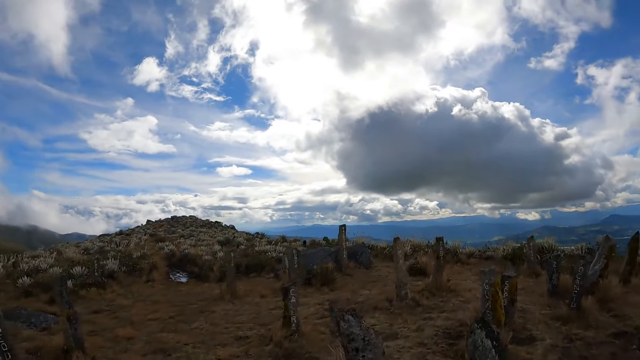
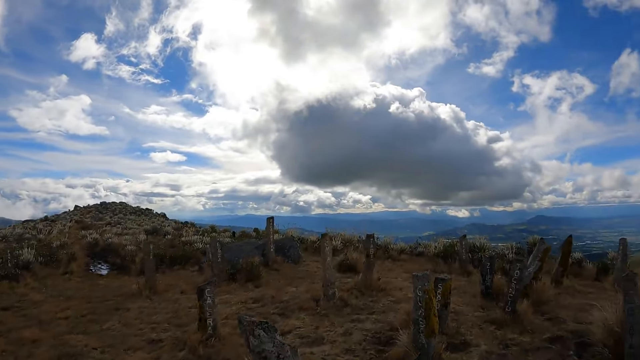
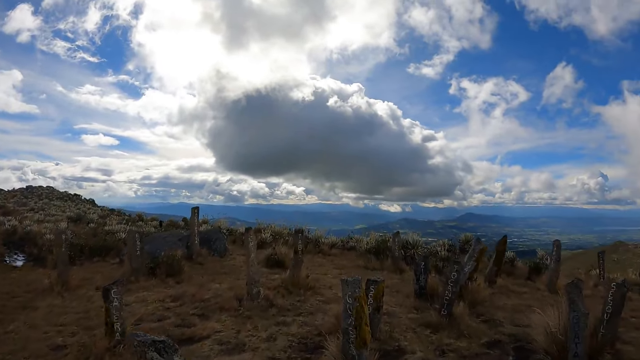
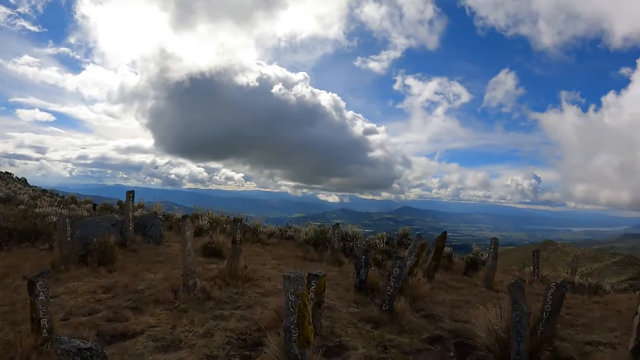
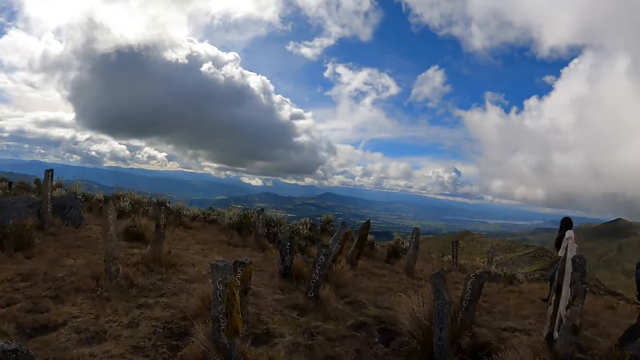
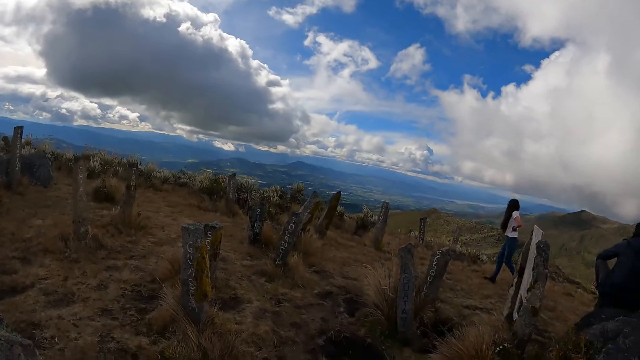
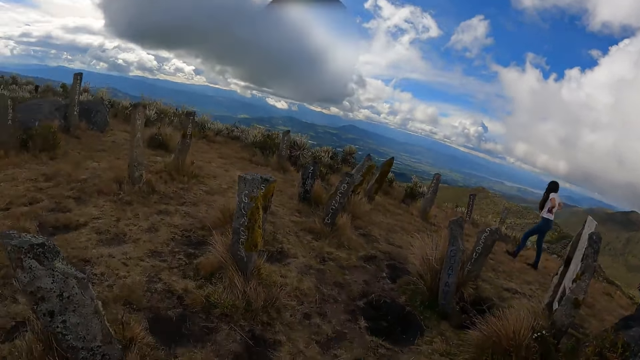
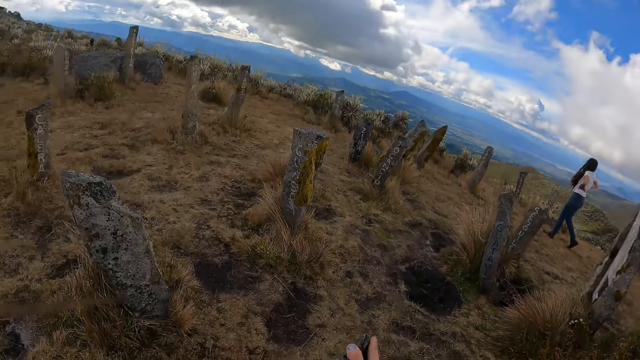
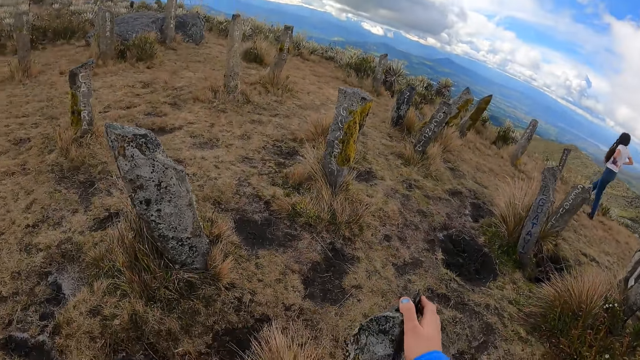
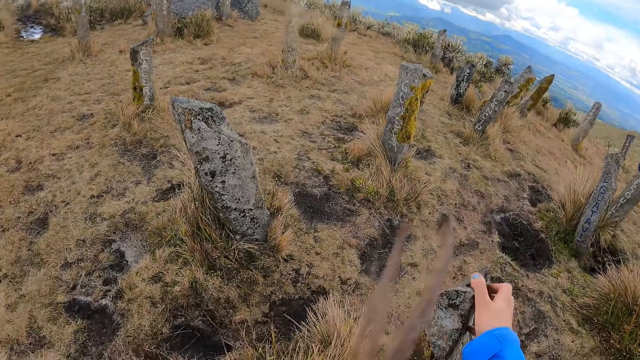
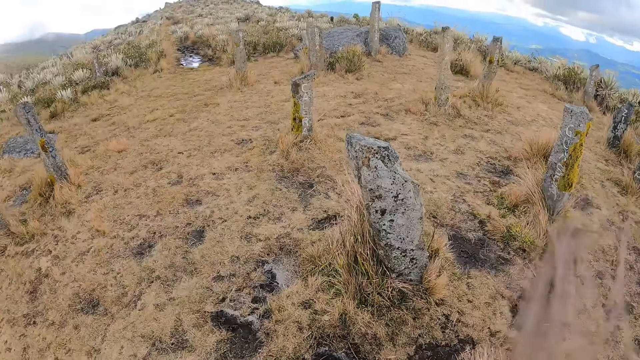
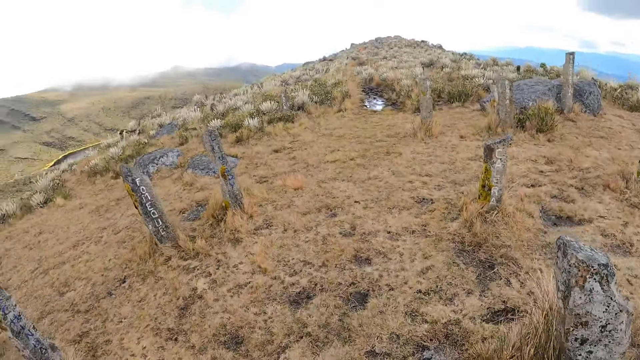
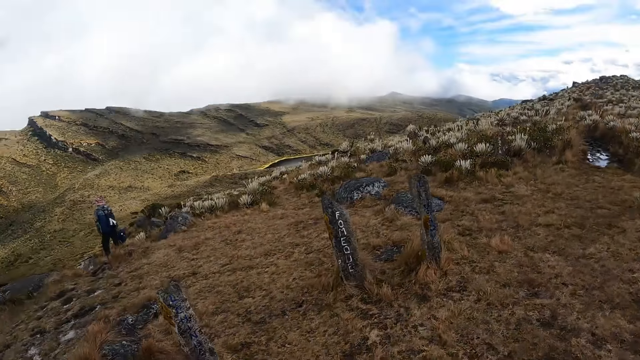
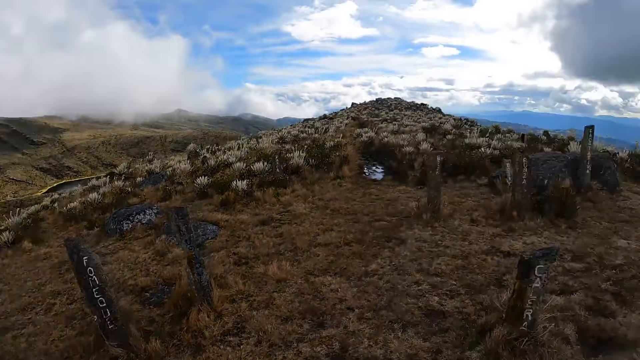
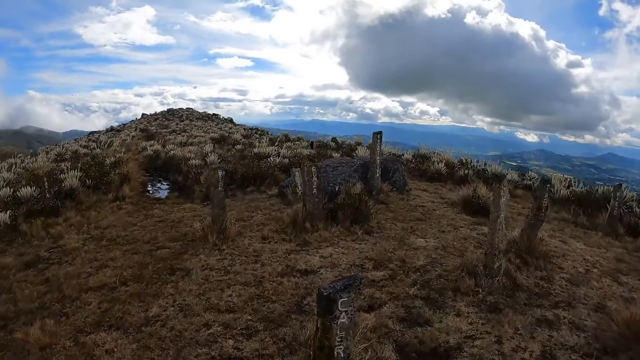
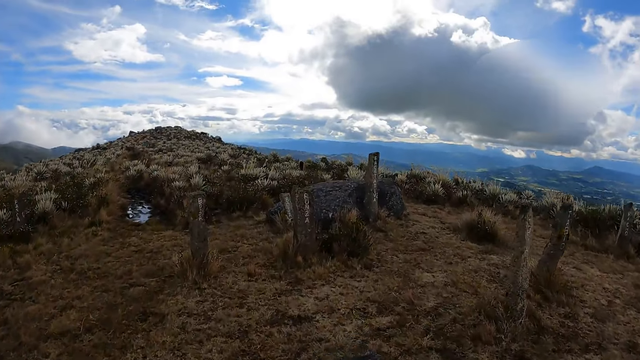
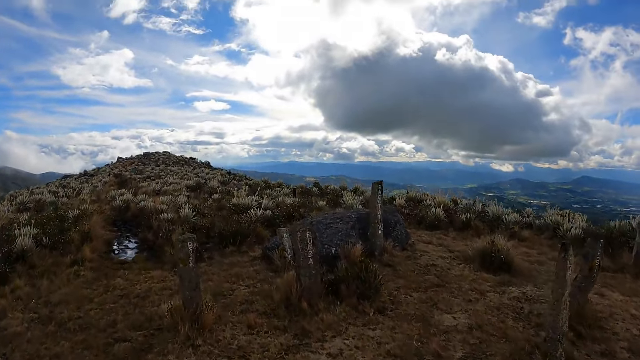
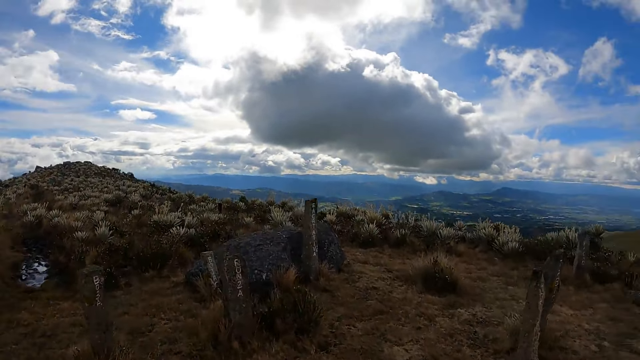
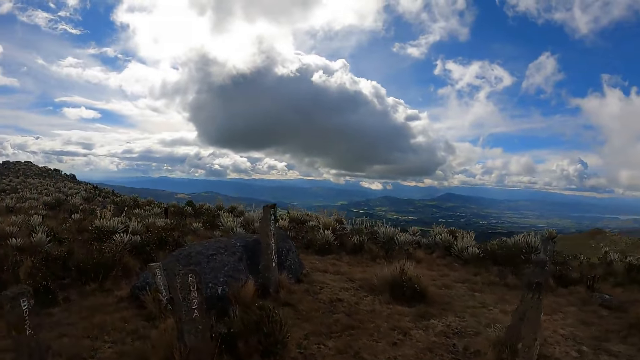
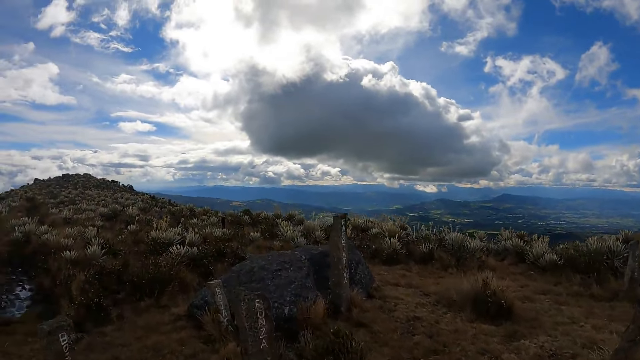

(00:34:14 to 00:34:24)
The camera wearer touches a rock with the right hand. They look around.

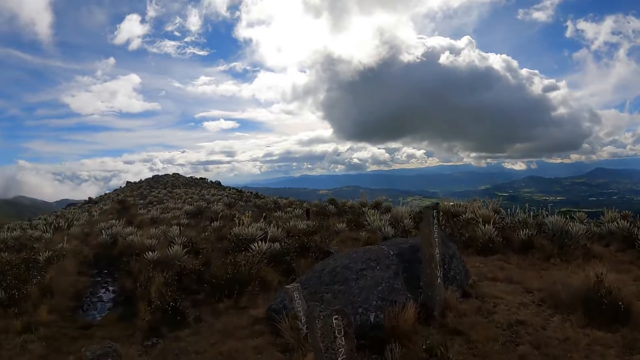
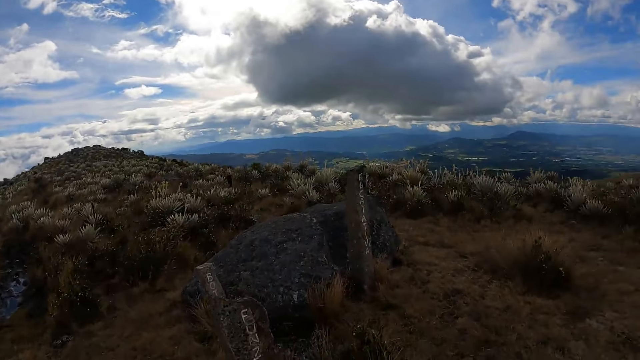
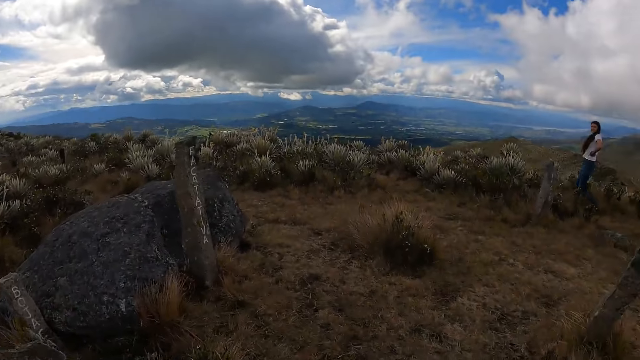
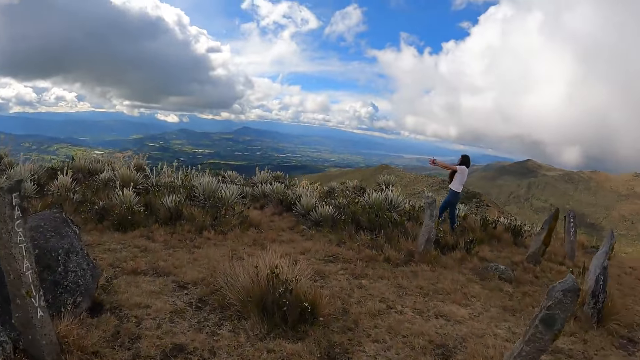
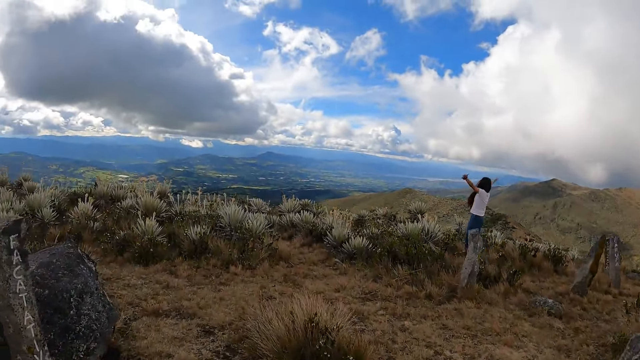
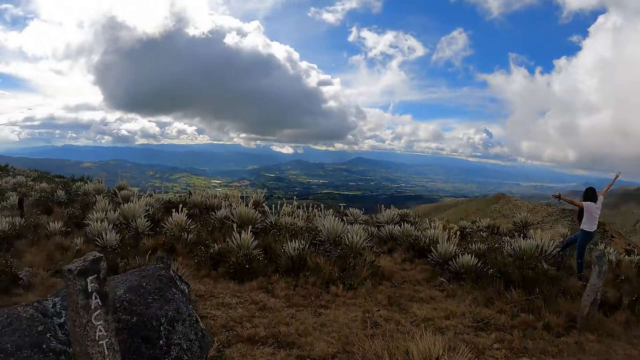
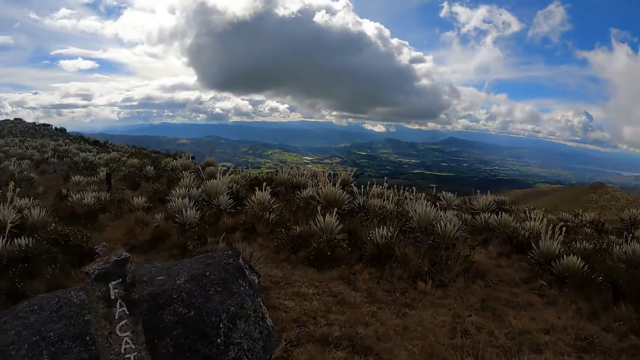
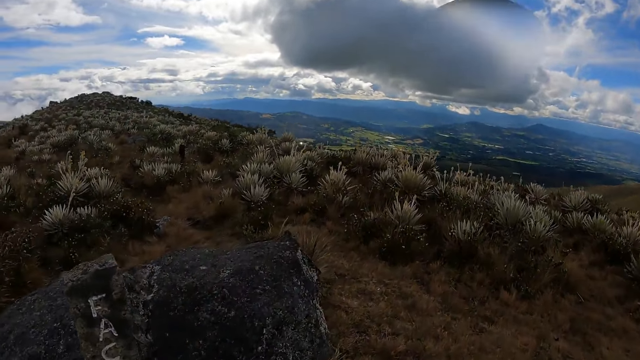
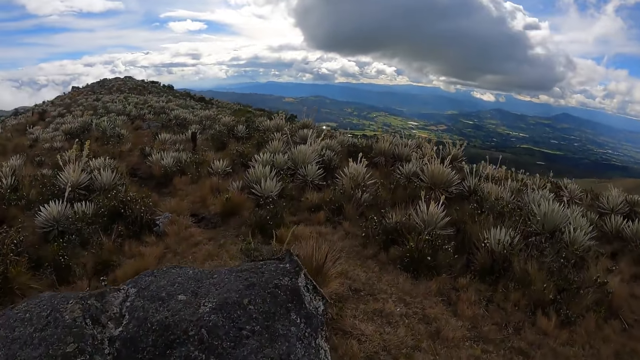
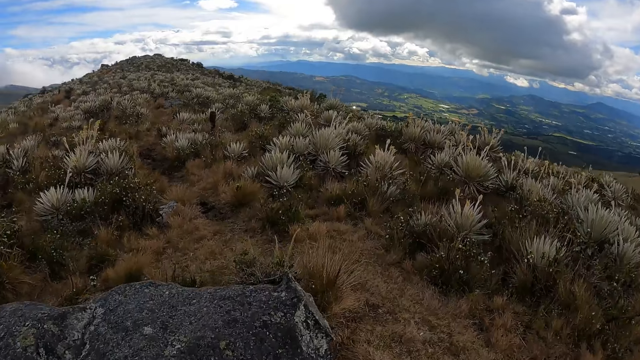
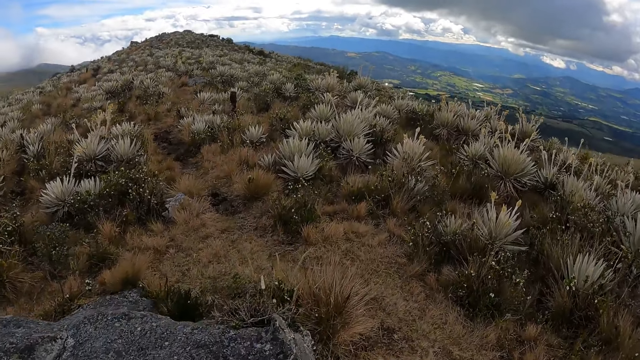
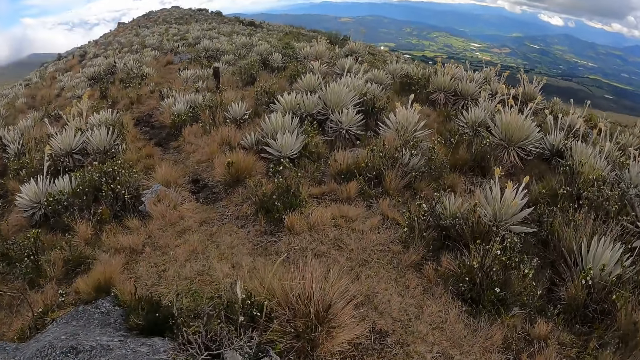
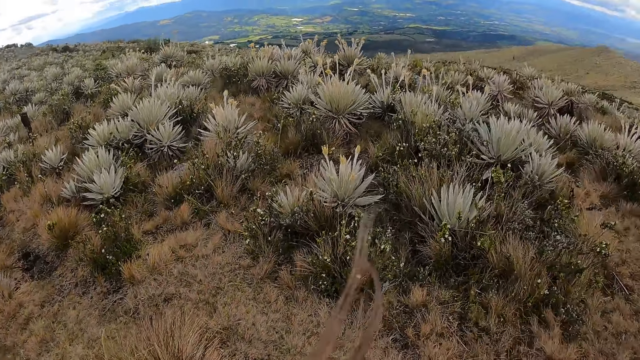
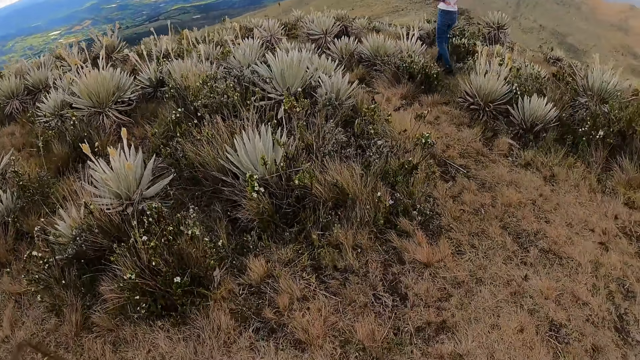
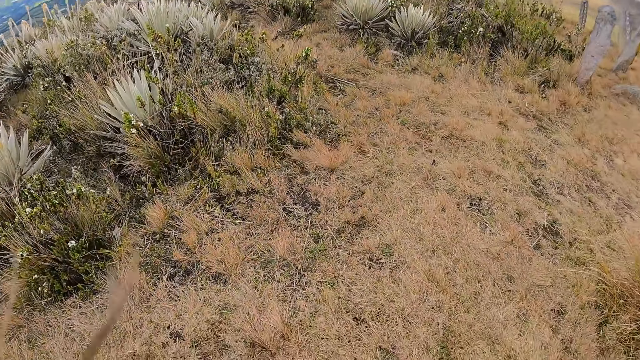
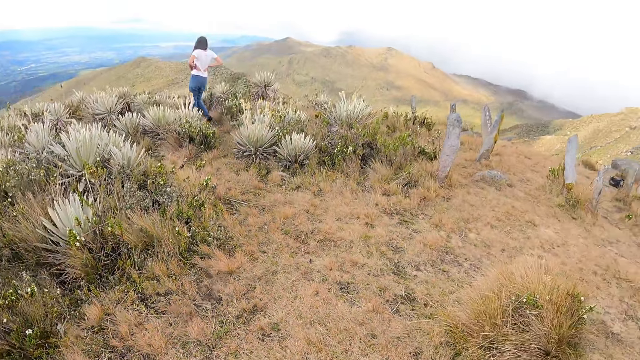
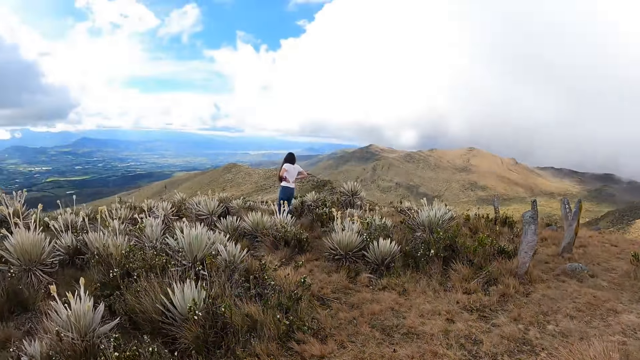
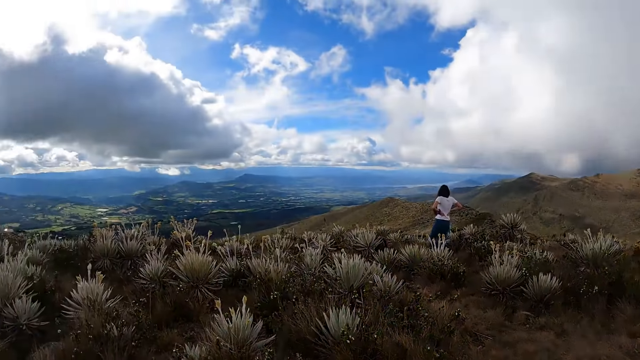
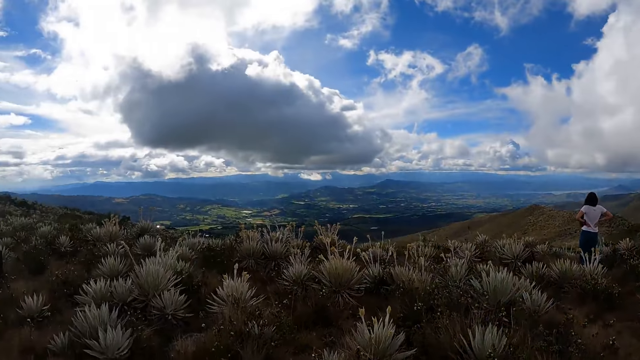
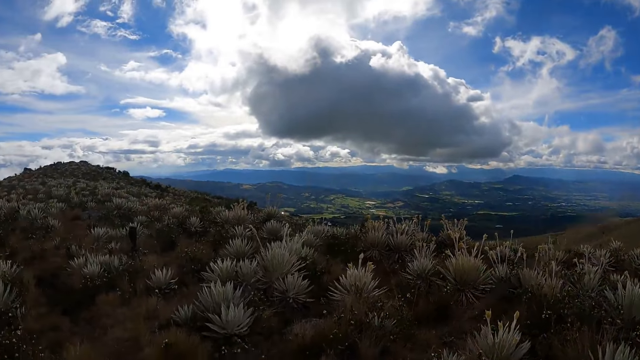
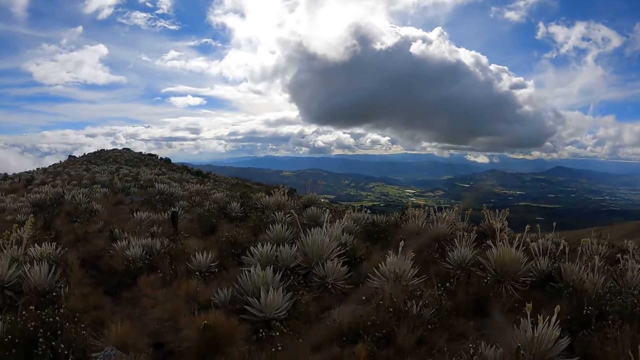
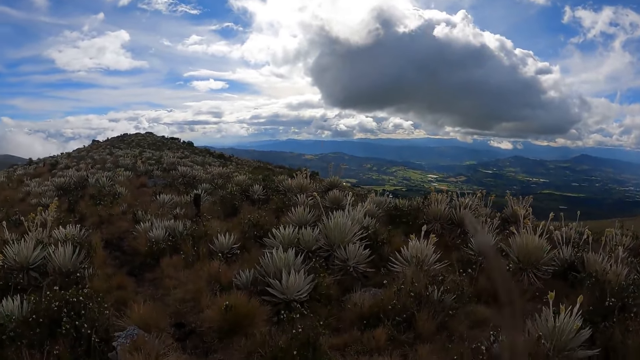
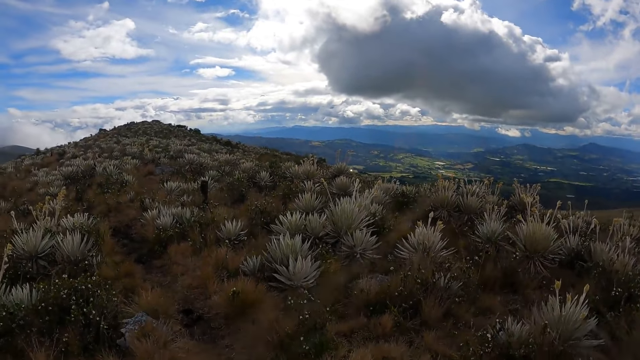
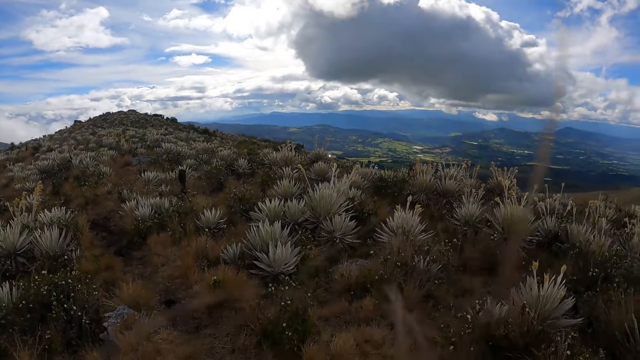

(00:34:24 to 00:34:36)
A person lifts hands in the air. The camera wearer walks on the mountain. They look around.
